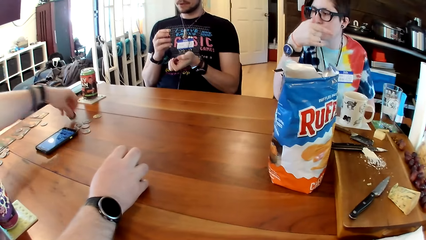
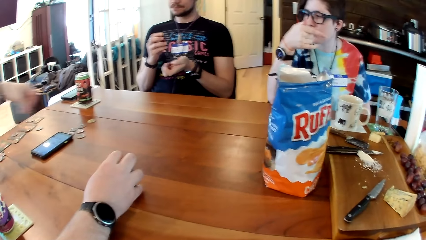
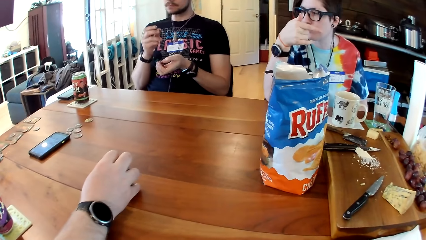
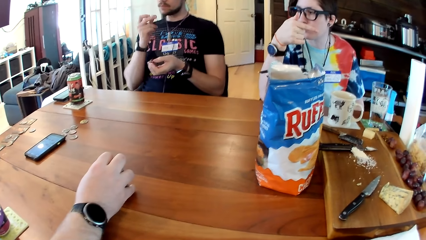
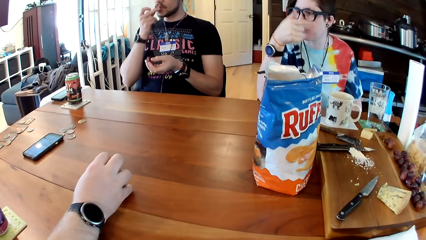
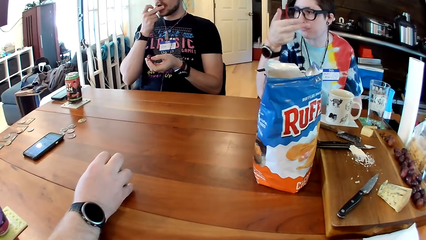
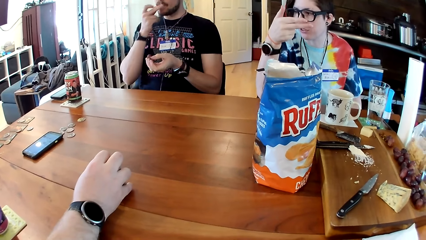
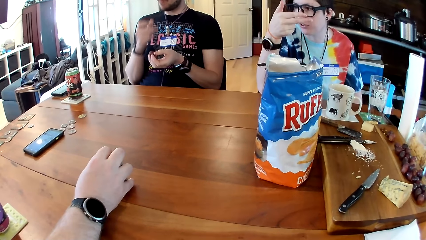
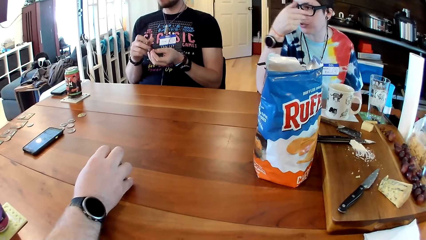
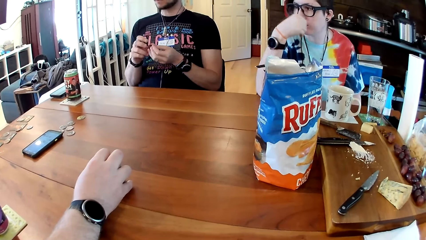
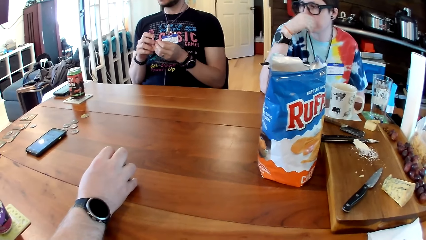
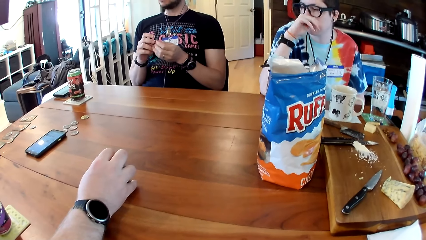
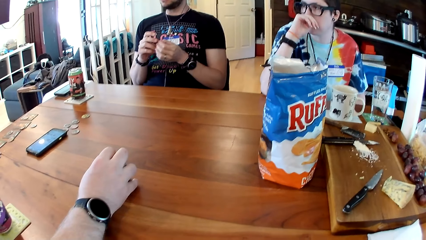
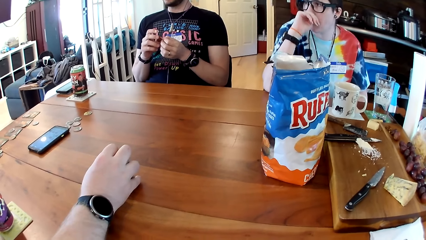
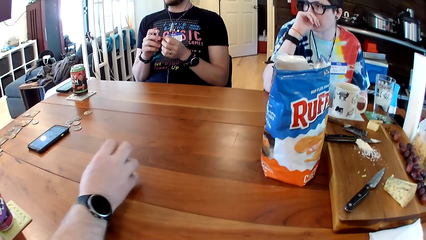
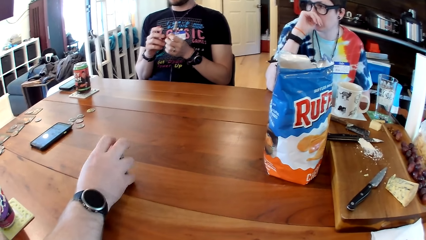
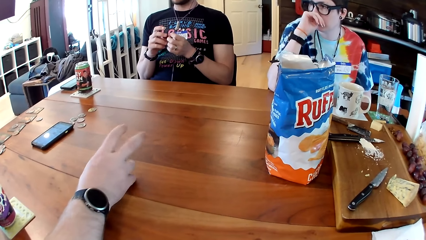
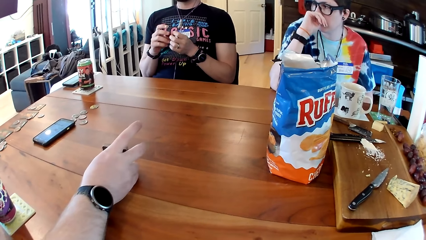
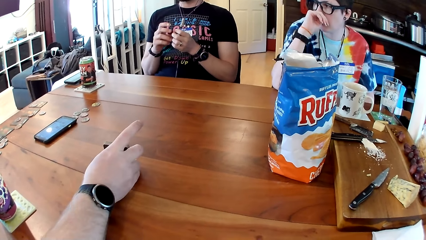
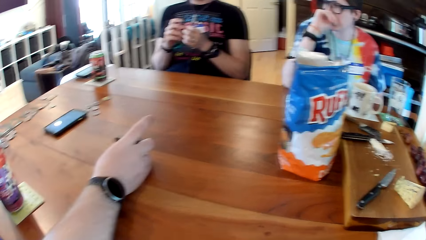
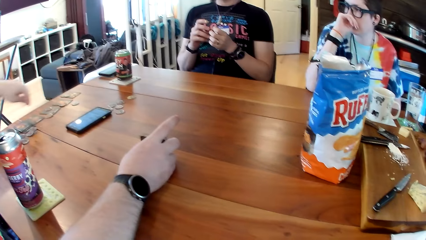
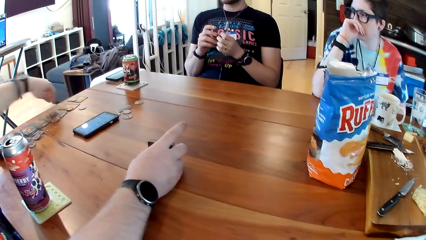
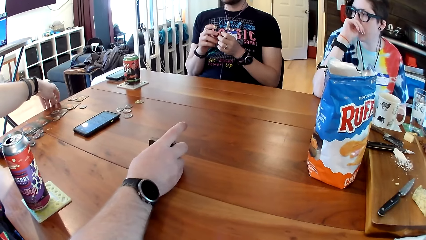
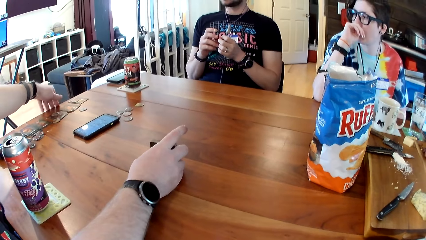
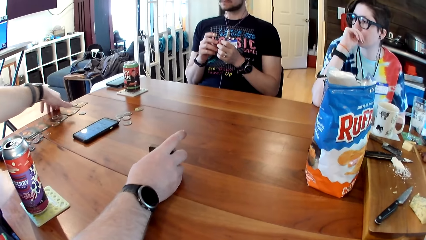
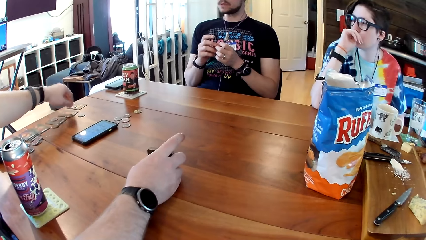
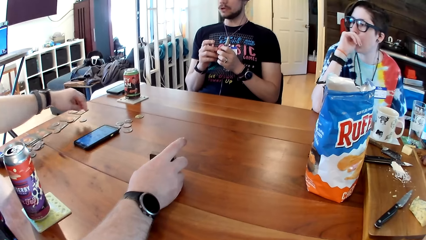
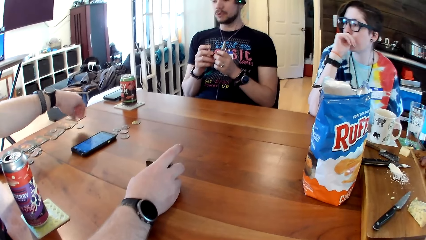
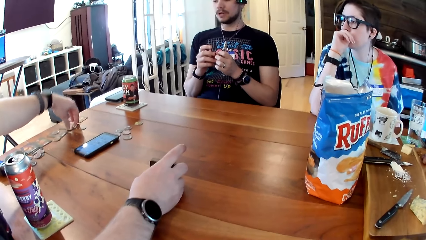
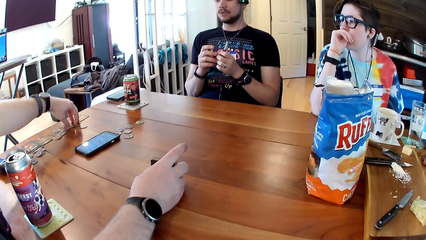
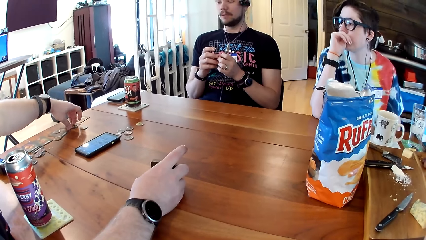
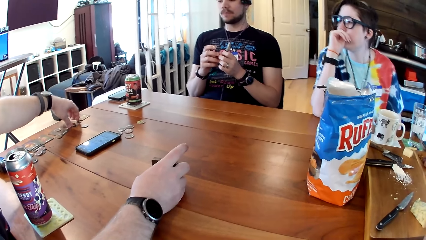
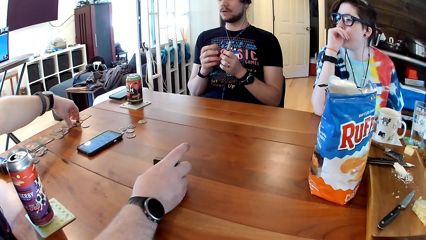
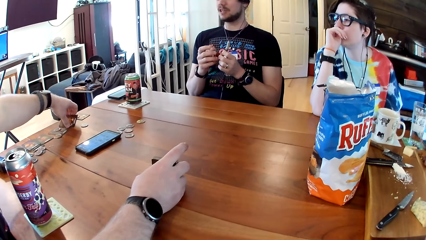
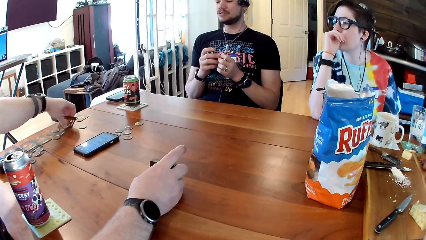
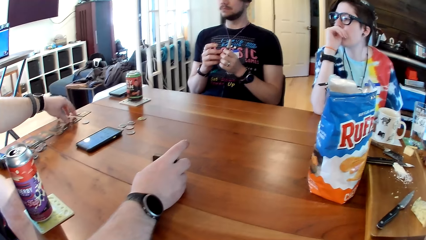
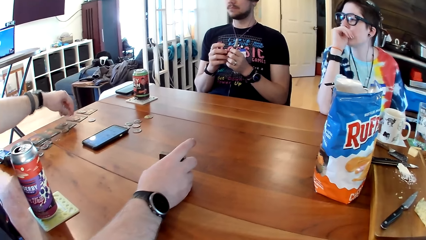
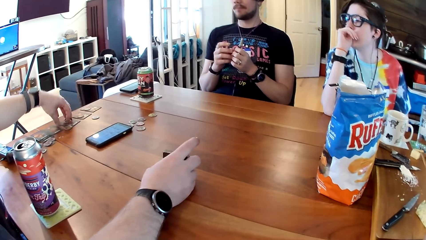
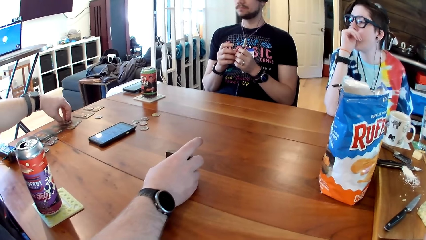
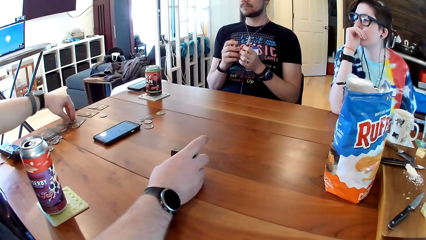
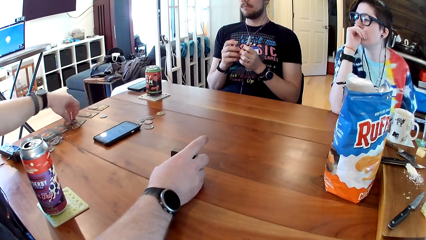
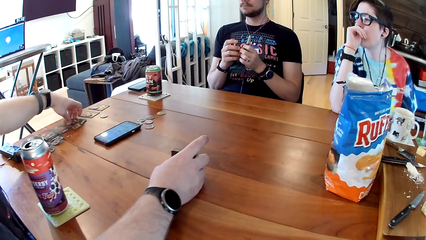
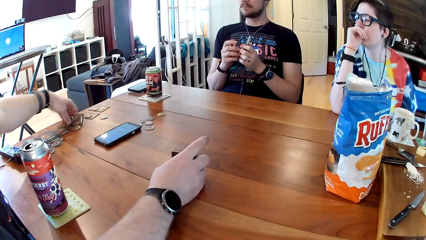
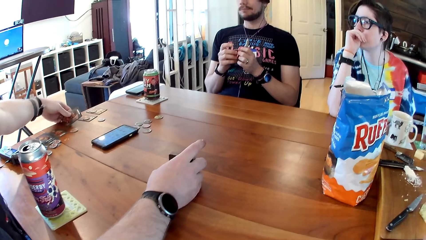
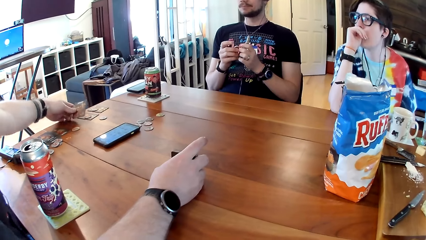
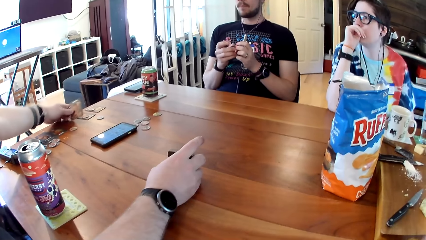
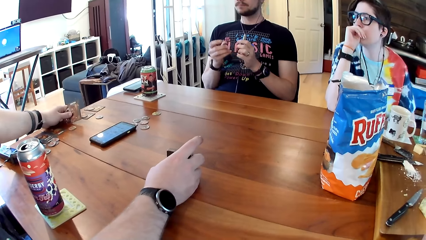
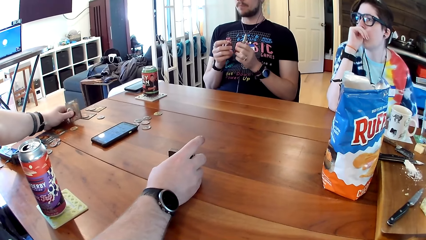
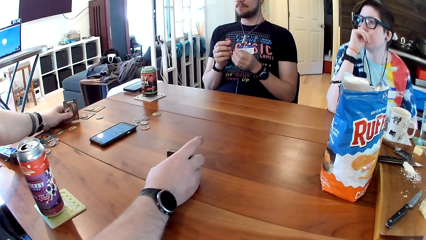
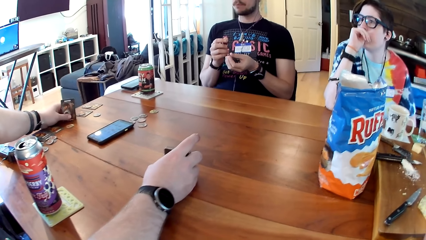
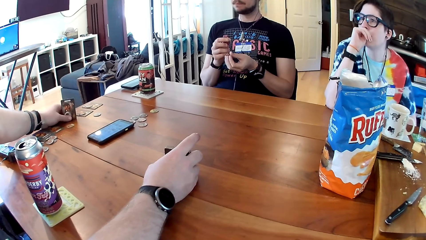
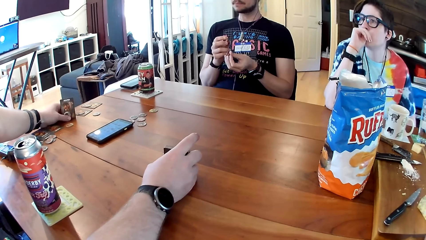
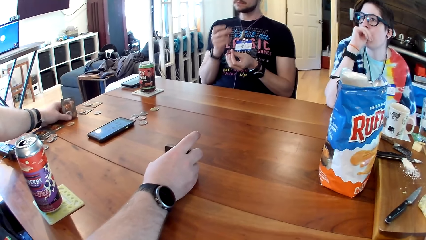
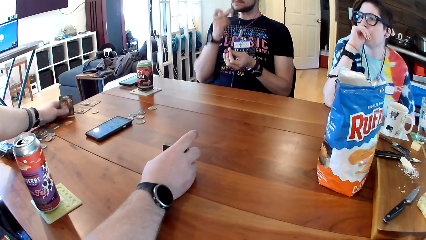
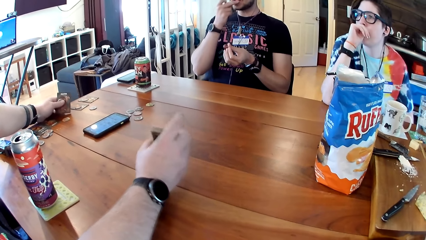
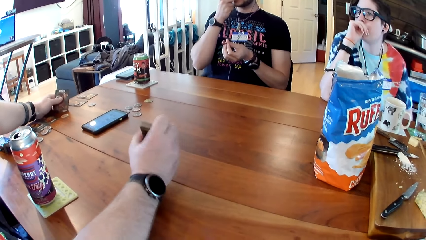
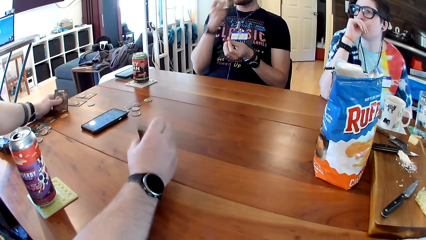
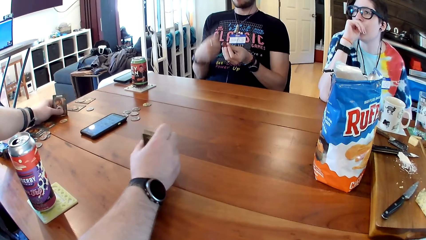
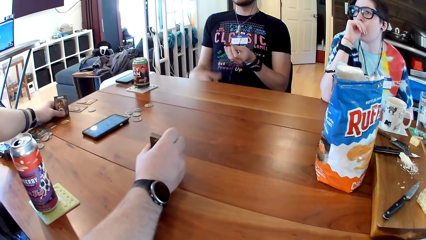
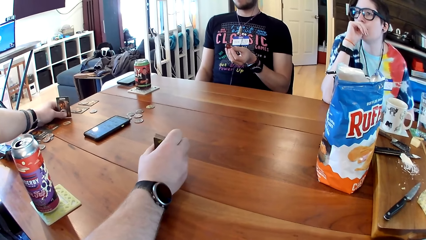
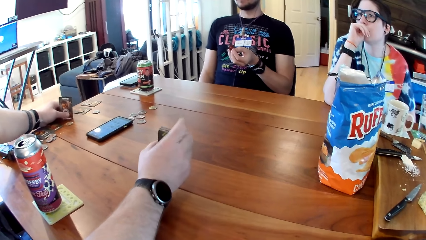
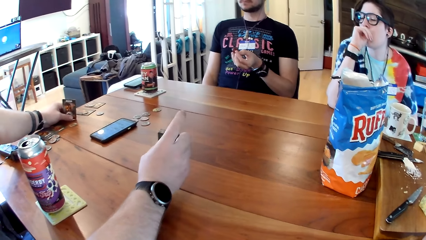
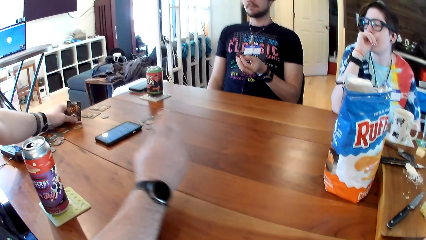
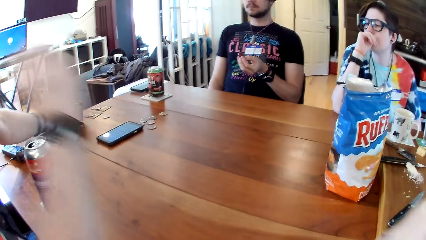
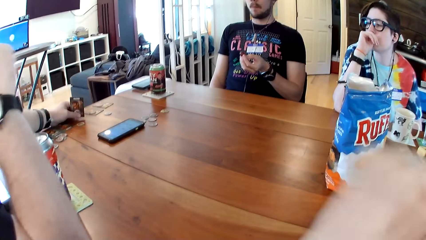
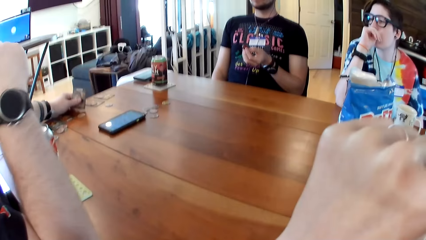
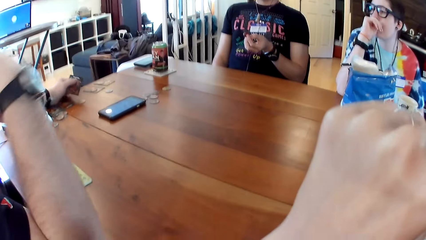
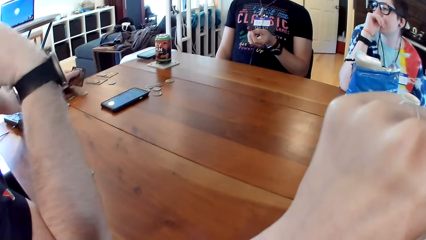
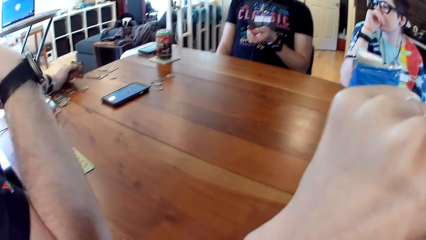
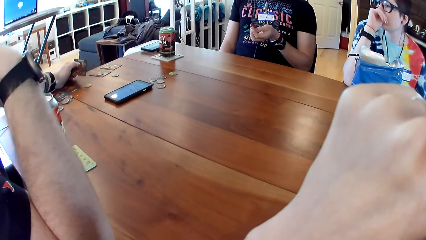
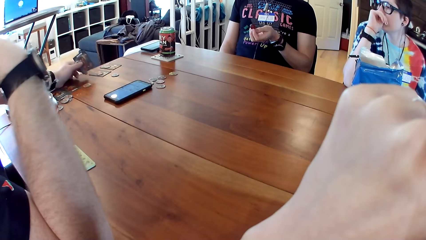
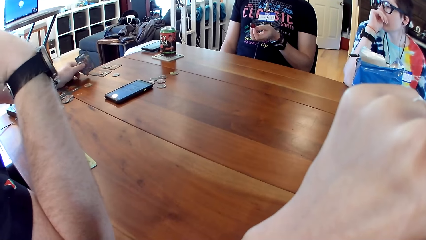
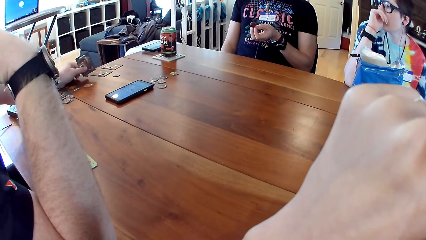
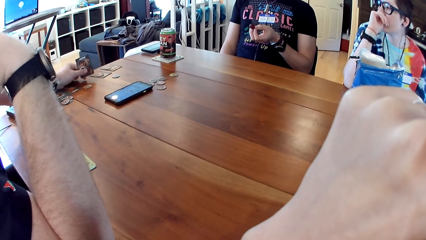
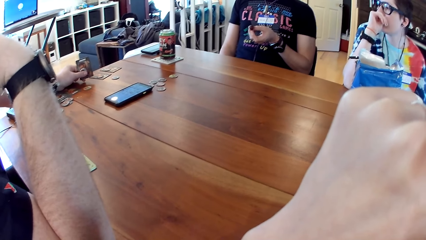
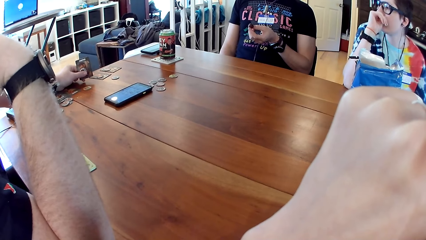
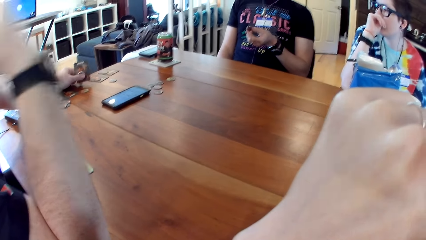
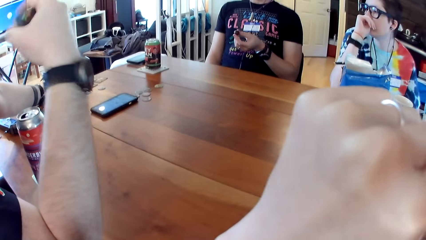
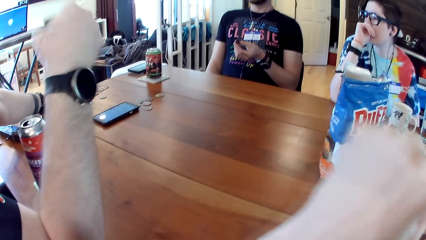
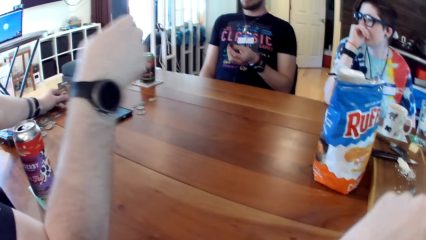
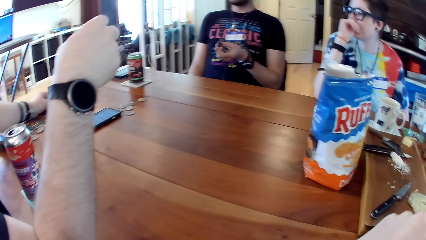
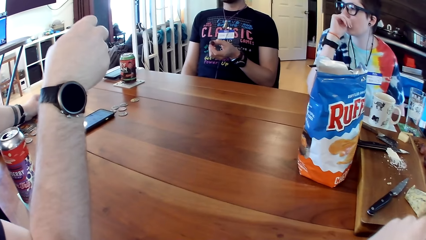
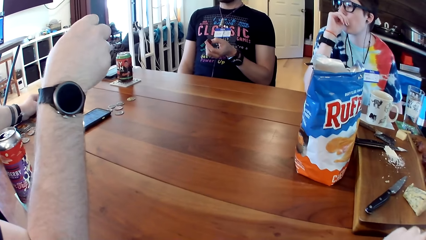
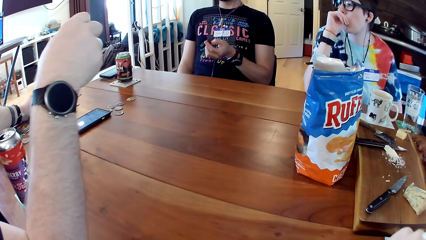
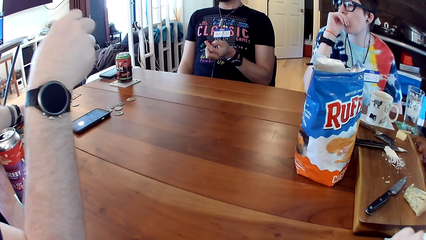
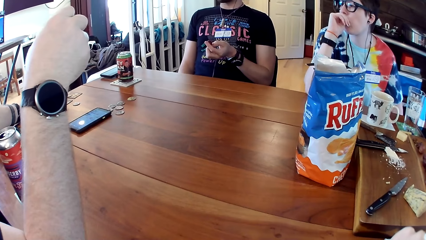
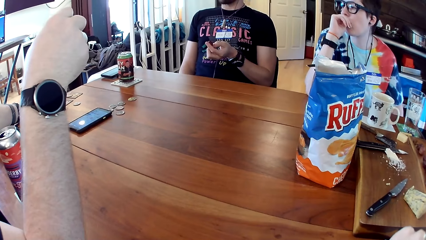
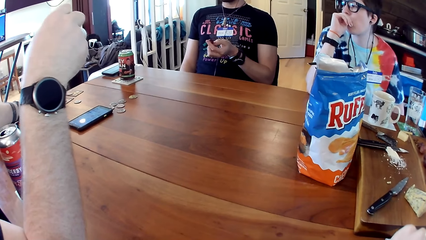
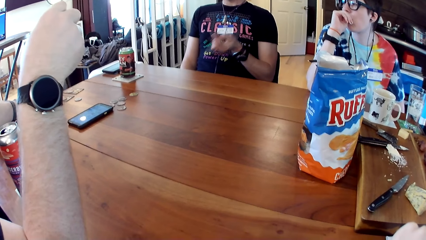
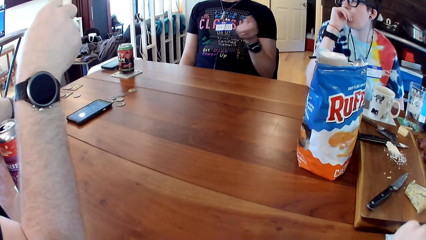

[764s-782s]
The camera wearer looks around. A man picks the token from the table with his left hand. A second man puts the grape in his mouth with his right hand. A girl talks to another man. The first man raises a card on the table with his left hand. That man holds cards. The first man drops the card on the table with his left hand, moves a token on a card on the table with his left hand, and picks the token and the card on the table with his left hand. The second man pulls the grape from its stalk in his left hand with his right hand, and puts the grape in his mouth with his right hand. That man talks to the girl.
